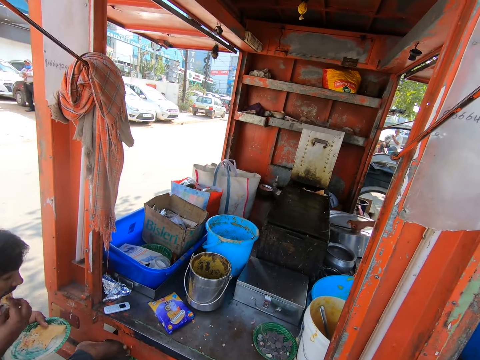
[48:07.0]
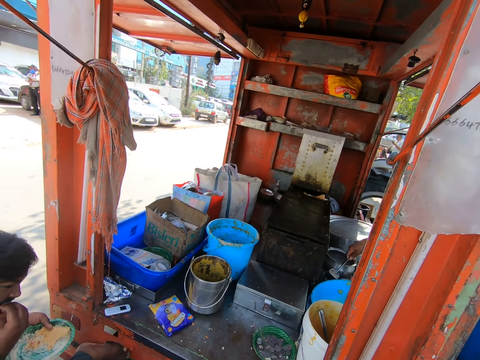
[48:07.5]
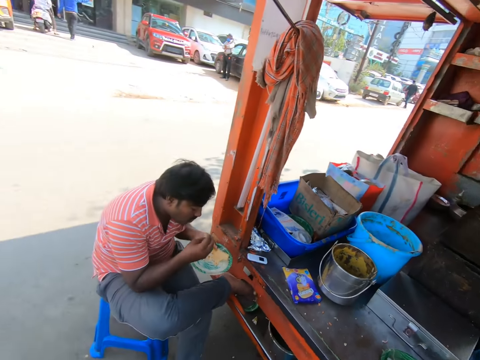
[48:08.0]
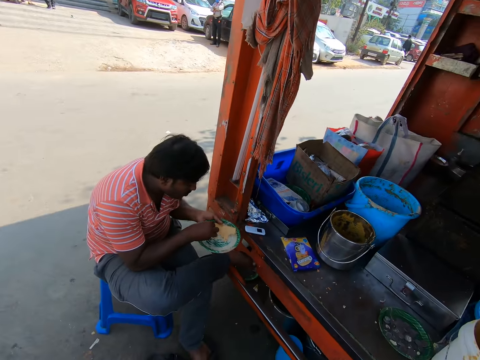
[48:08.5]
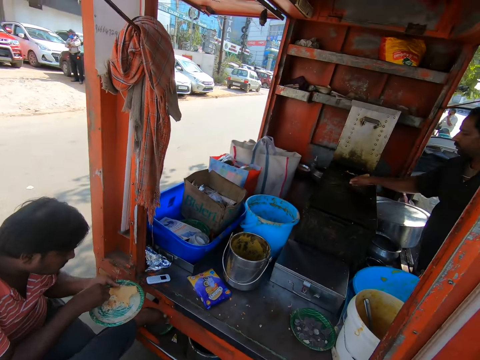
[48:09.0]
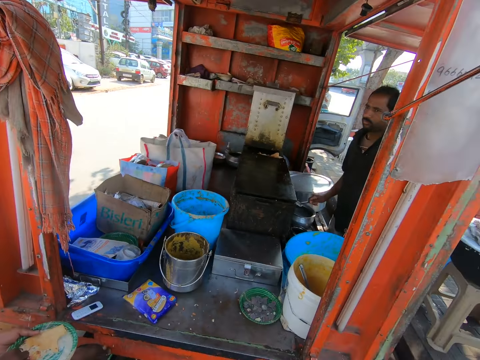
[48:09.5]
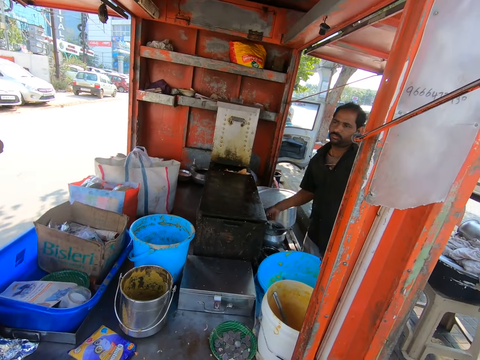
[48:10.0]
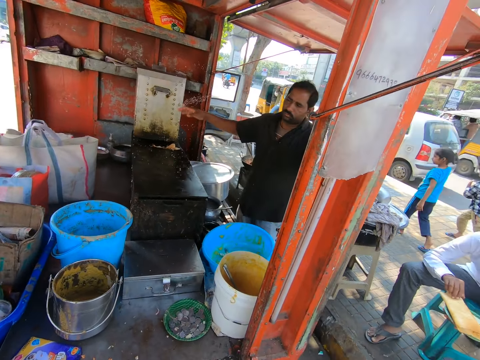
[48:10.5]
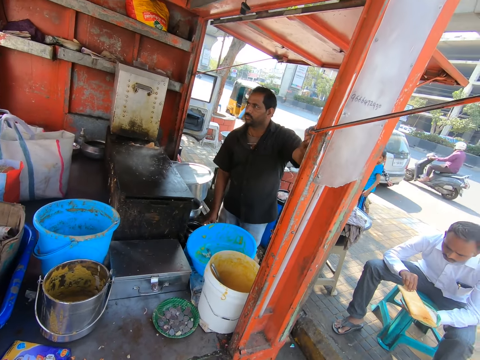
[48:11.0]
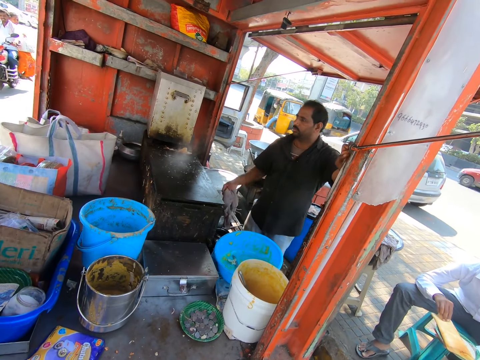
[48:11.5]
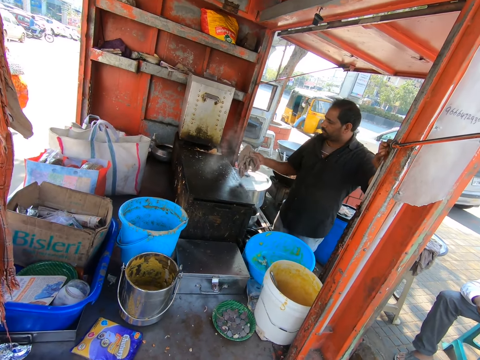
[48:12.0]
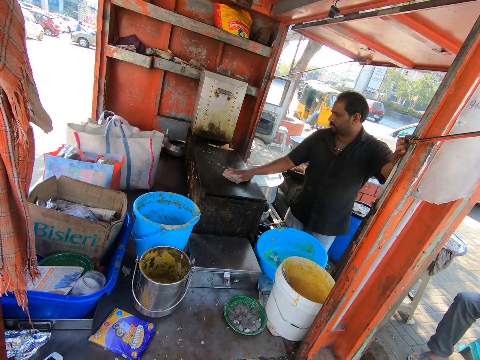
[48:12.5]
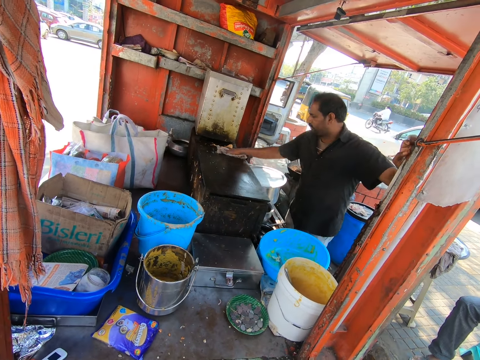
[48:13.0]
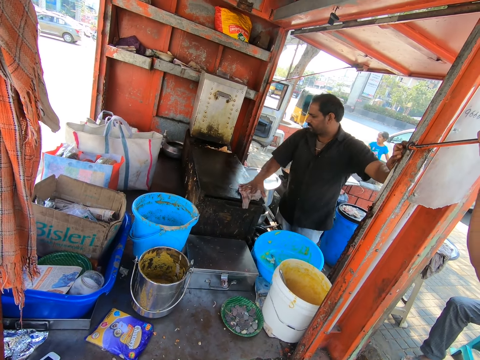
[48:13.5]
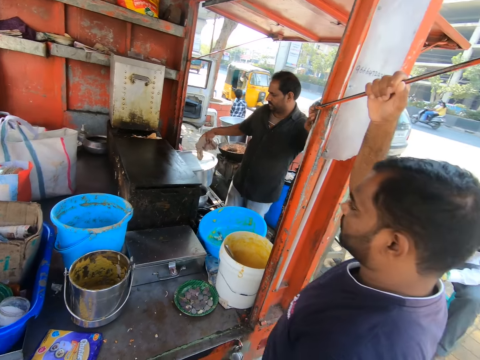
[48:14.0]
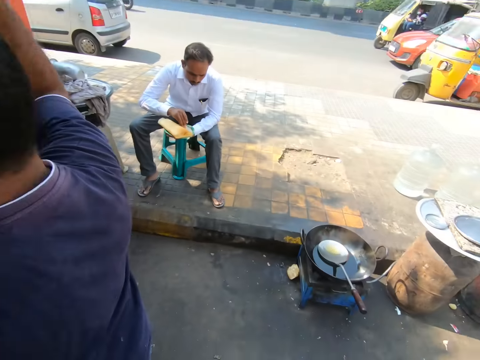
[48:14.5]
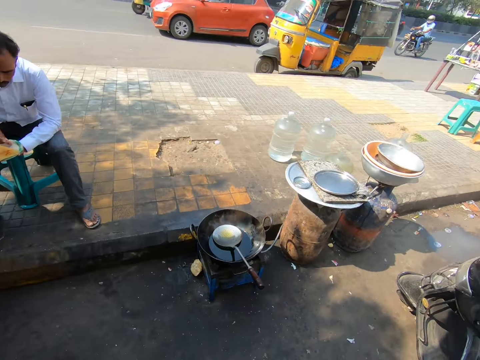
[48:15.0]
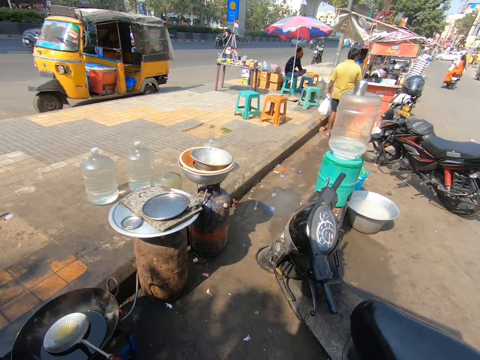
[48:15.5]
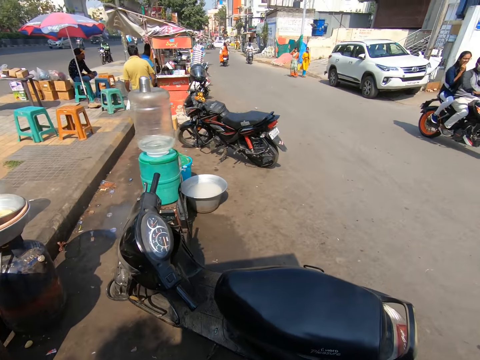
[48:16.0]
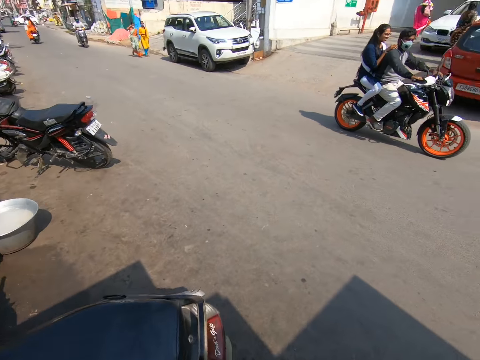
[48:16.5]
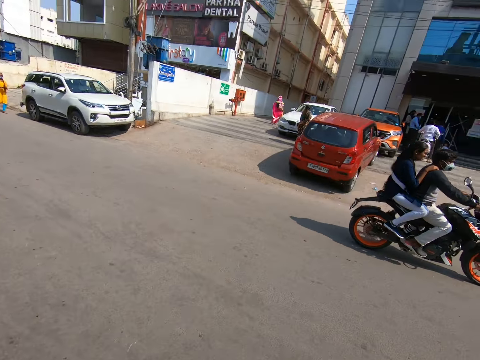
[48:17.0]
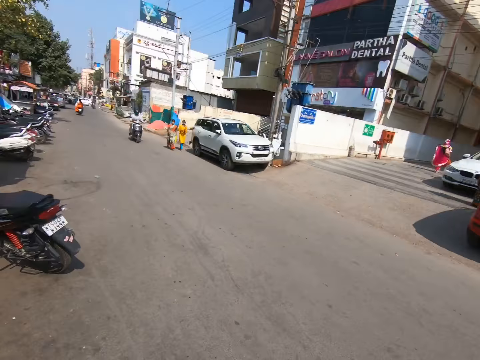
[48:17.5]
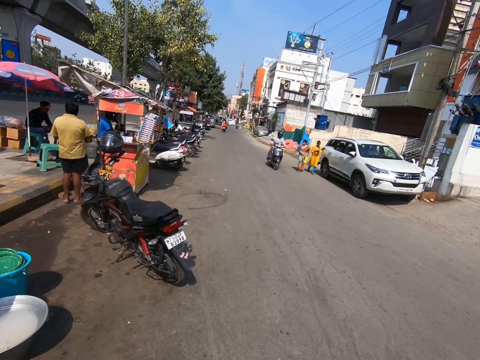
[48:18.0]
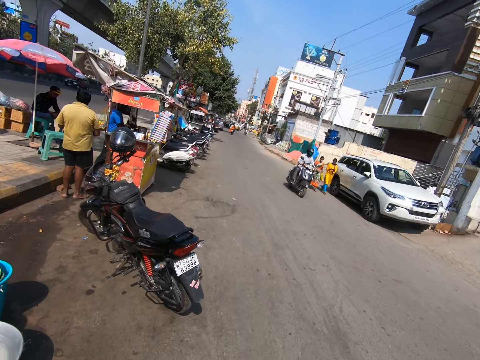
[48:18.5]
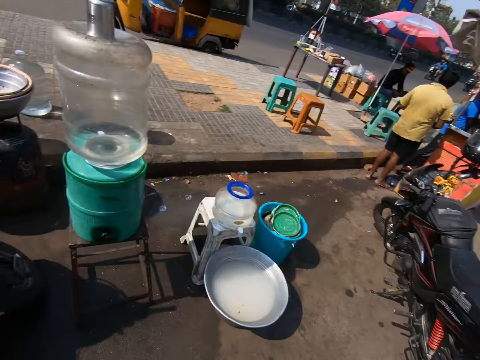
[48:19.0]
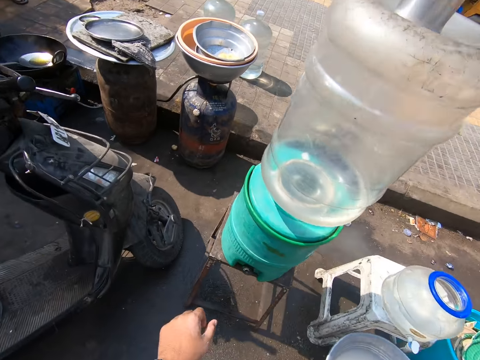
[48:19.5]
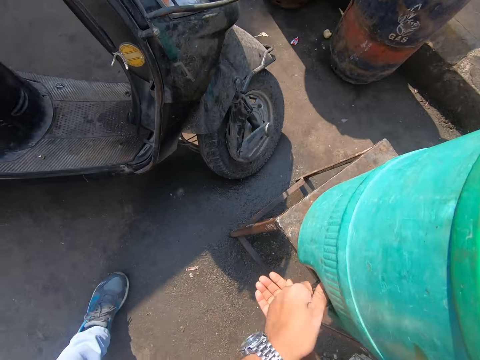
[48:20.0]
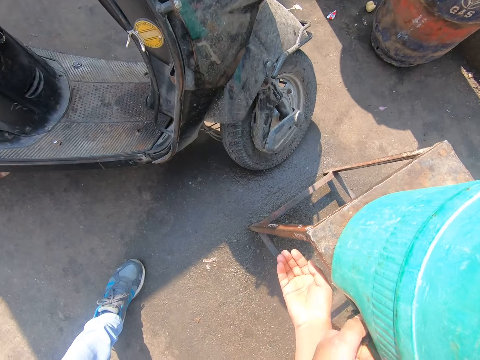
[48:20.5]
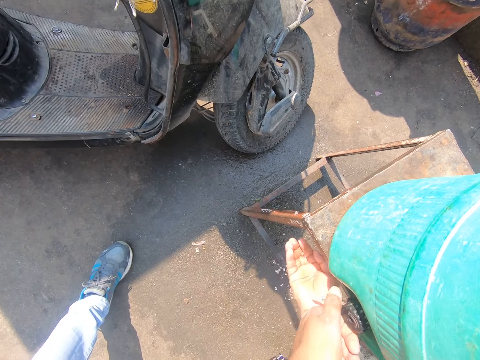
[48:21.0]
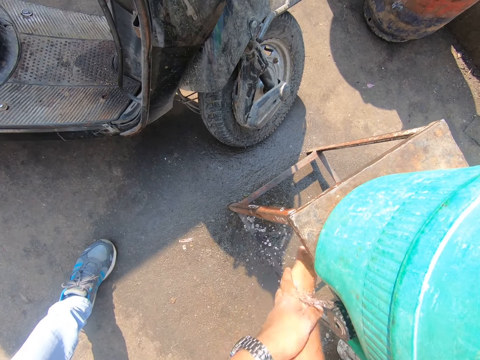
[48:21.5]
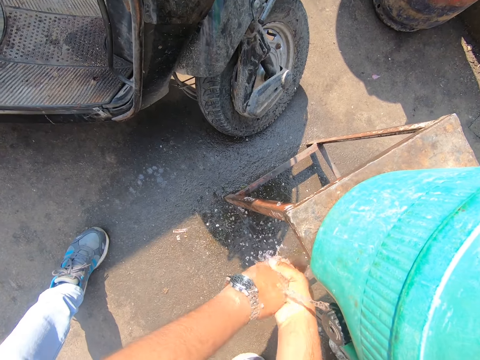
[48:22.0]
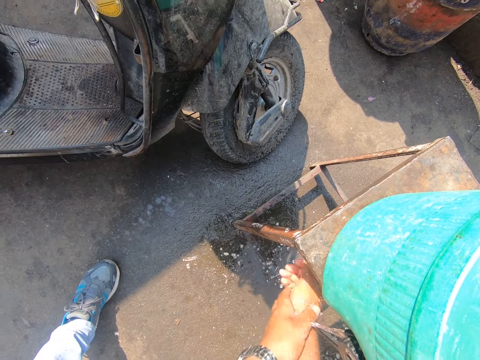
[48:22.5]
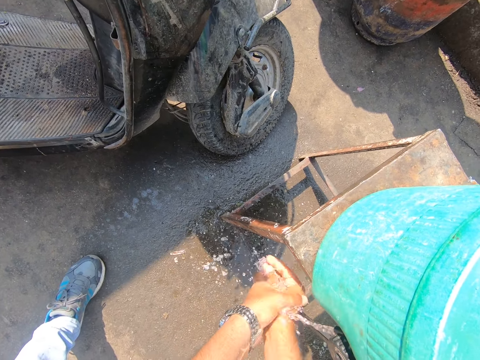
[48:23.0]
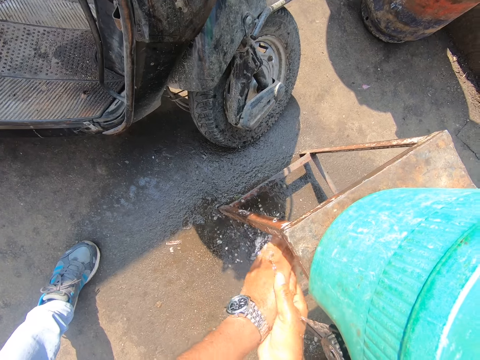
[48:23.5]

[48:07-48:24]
The man picks a spatula on a pot in the food trailer with his right hand. The man puts the cooking spoon in a water jar in the food trailer with his right hand. The man rubs the cooking spoon on a gas griddle in the food trailer with his right hand. The man puts the cooking spoon on the water jar in the food trailer with his right hand. The man sprinkles water on the gas griddle with his right hand. The man picks a cloth in the food trailer with his right hand. The man cleans the gas griddle with the cloth in his right hand. The camera wearer looks across the road. He walks along the road. He opens a dispenser tap with his left hand. He rubs both hands under the running dispenser tap.

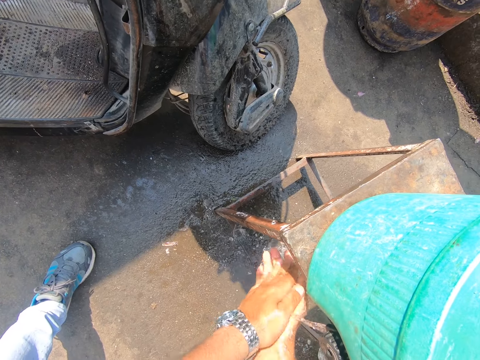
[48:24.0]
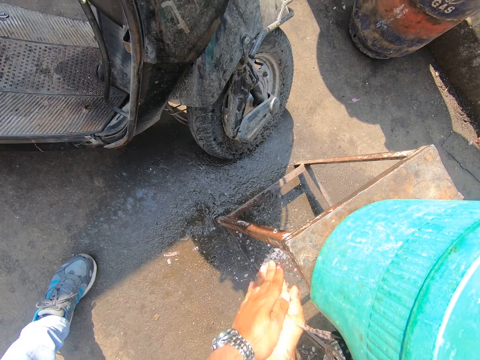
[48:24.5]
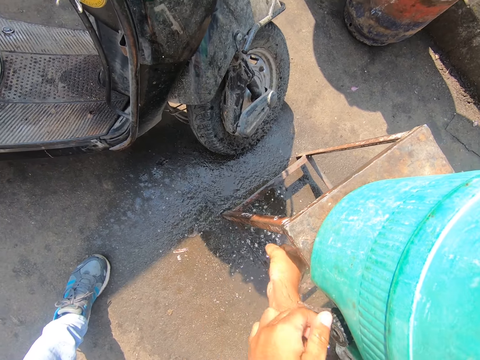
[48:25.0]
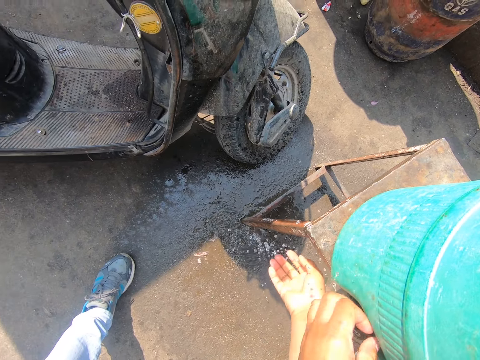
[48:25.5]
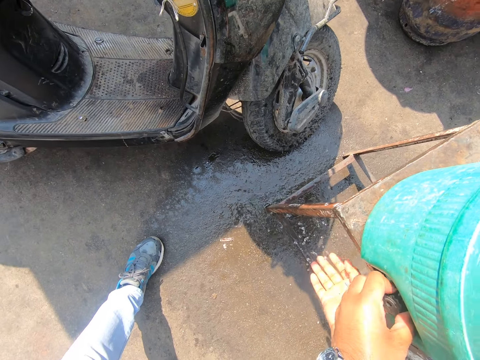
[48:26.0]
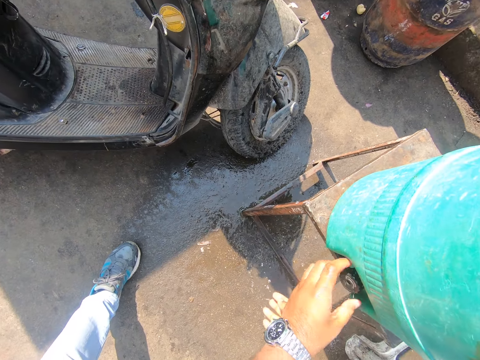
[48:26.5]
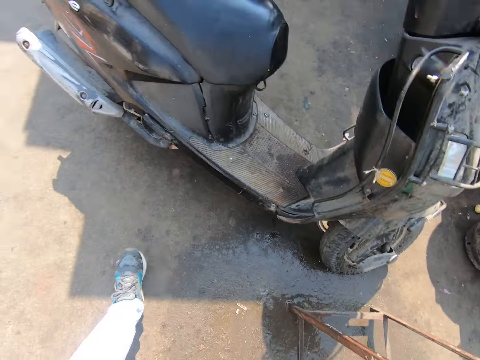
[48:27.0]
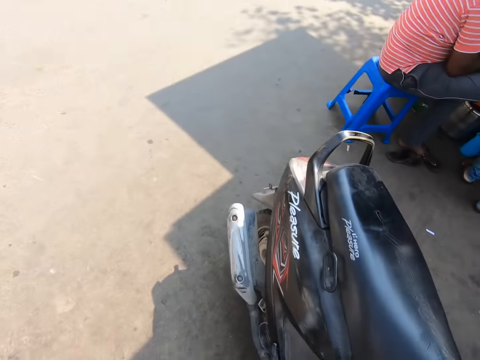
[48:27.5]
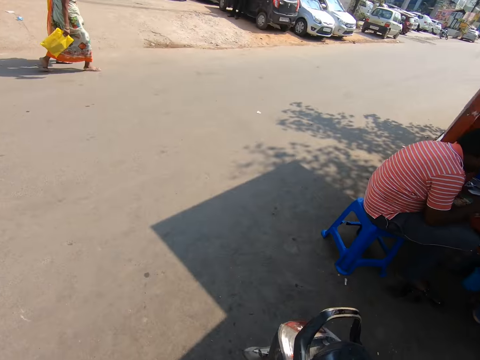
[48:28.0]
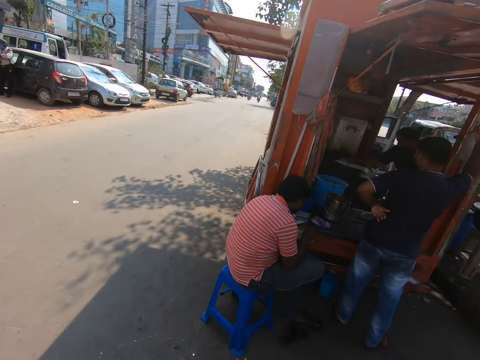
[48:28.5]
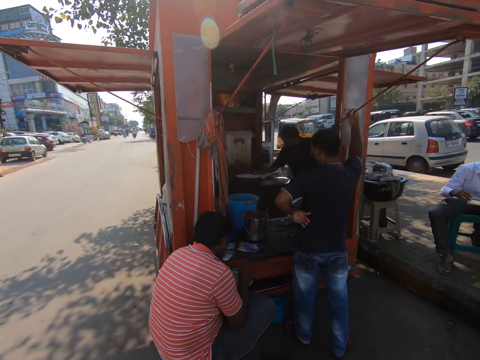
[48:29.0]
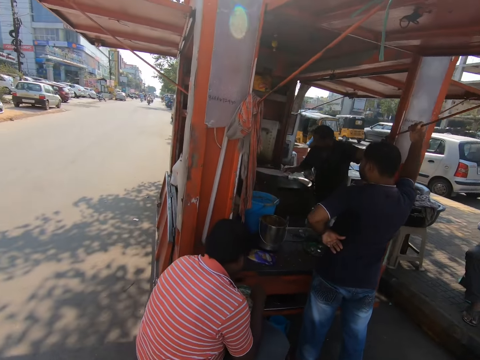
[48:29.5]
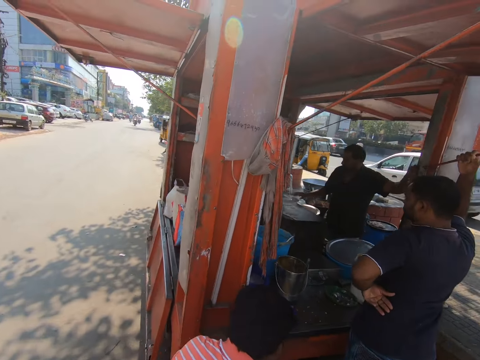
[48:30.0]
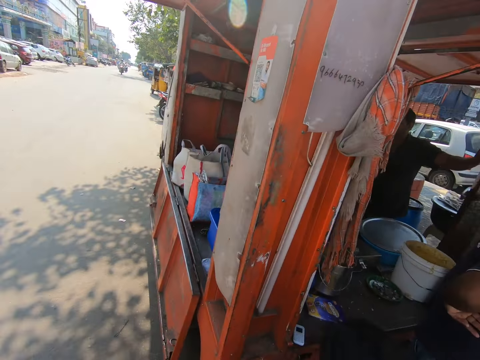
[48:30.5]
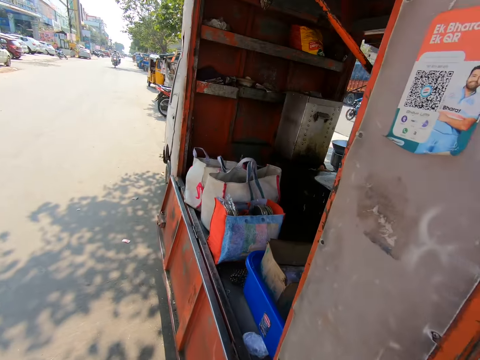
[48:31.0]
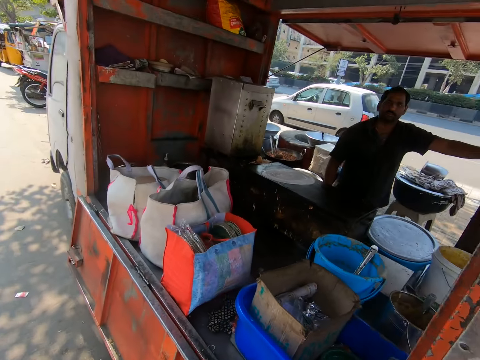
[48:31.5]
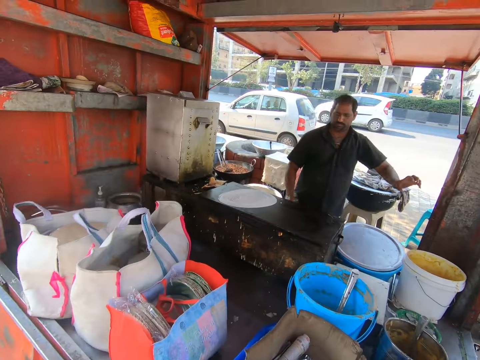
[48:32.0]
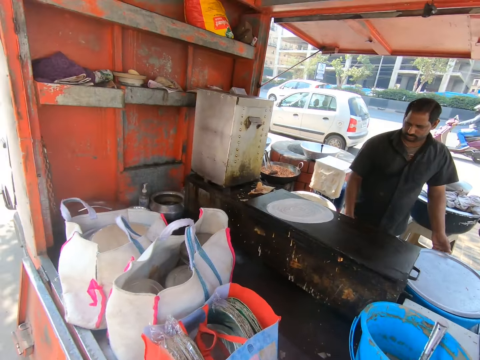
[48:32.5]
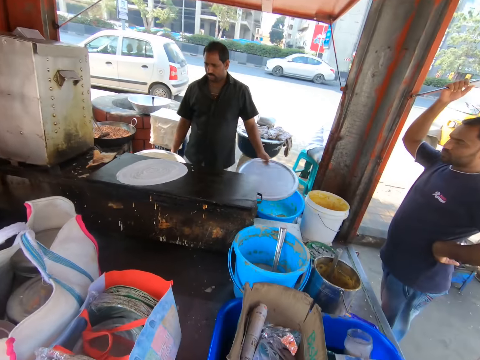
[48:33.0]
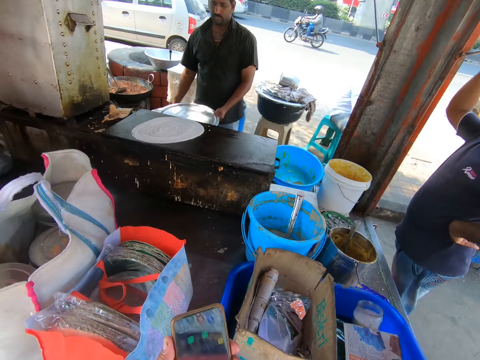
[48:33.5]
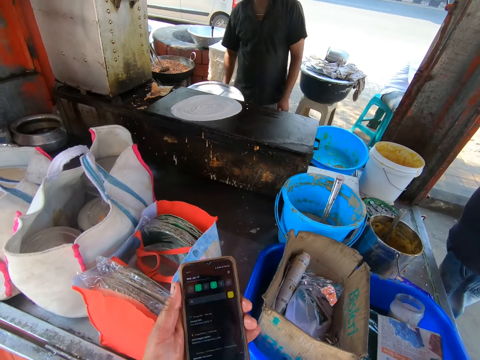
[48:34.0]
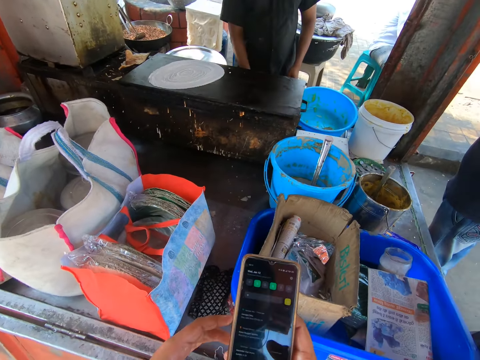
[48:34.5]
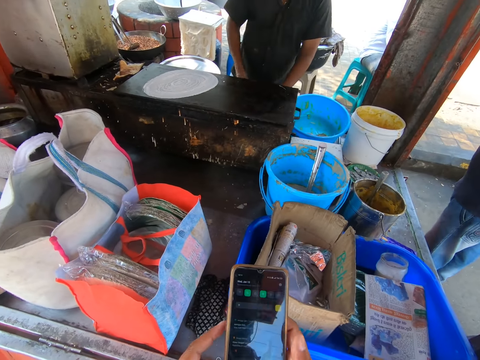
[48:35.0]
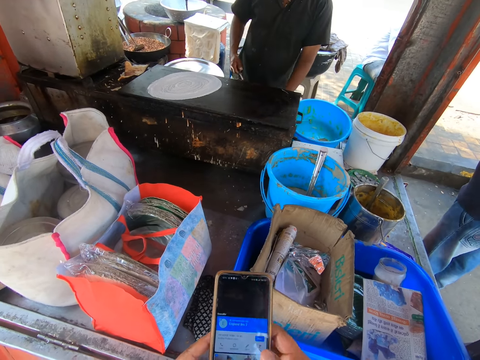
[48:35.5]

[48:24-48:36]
The camera wearer closes the dispenser tap with his left hand. He walks along the road. The man picks a pot cover on a bowl in the food trailer with his left hand. The camera wearer holds the phone in his left hand. The man places the cover on the pot with his left hand. The camera wearer operates the phone with both hands.
